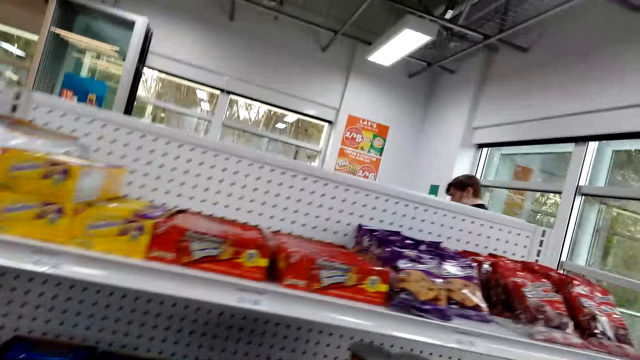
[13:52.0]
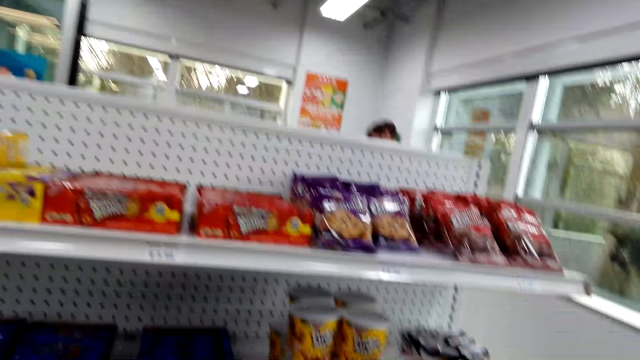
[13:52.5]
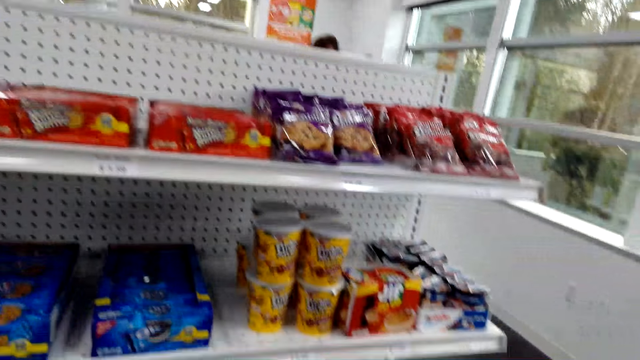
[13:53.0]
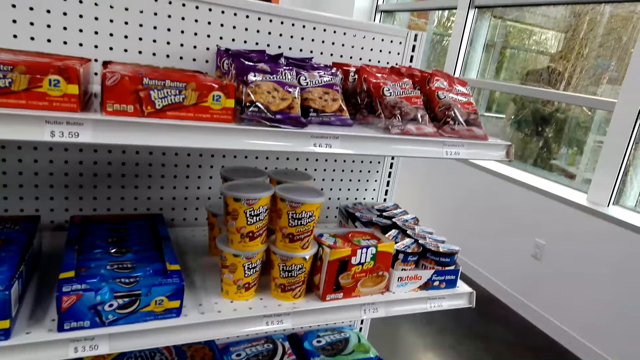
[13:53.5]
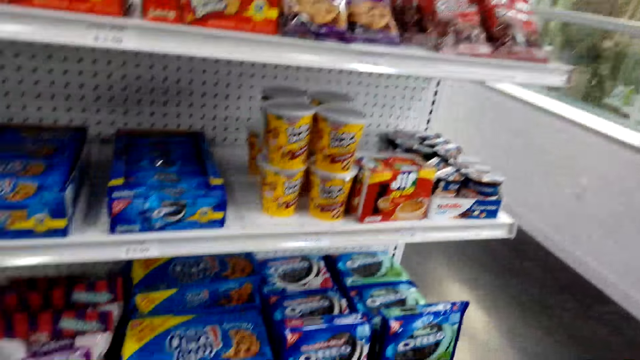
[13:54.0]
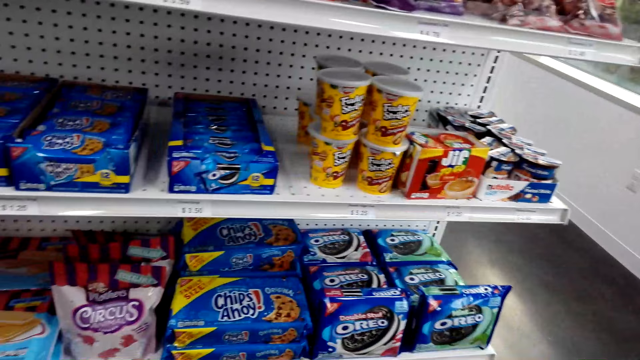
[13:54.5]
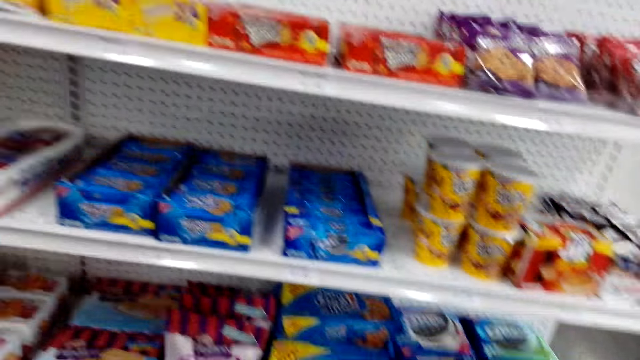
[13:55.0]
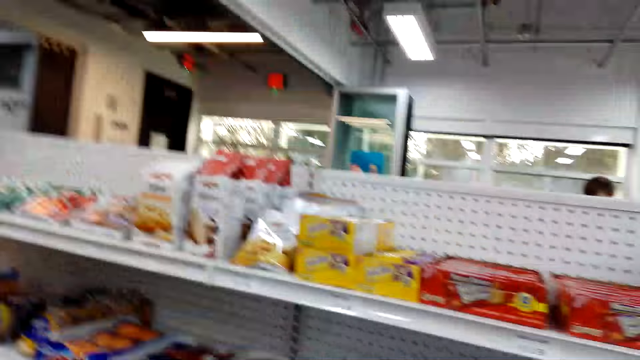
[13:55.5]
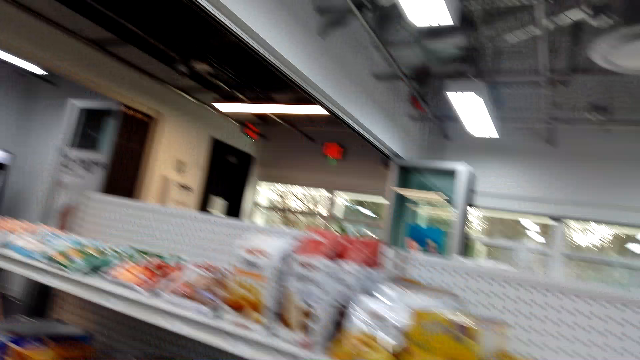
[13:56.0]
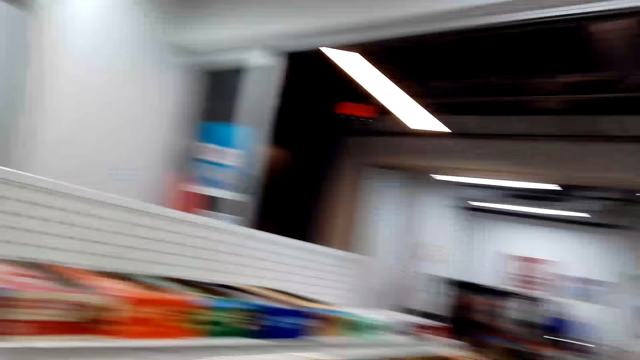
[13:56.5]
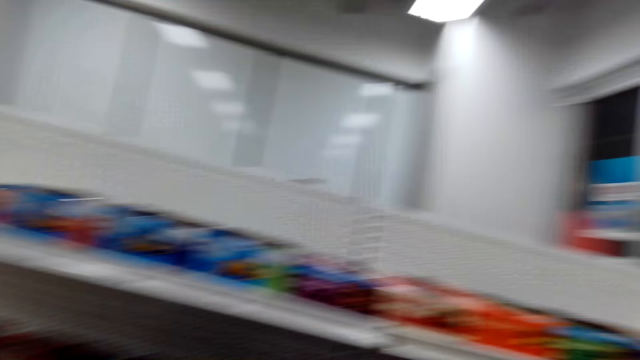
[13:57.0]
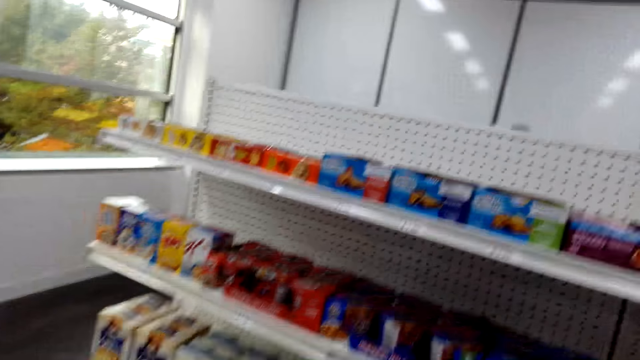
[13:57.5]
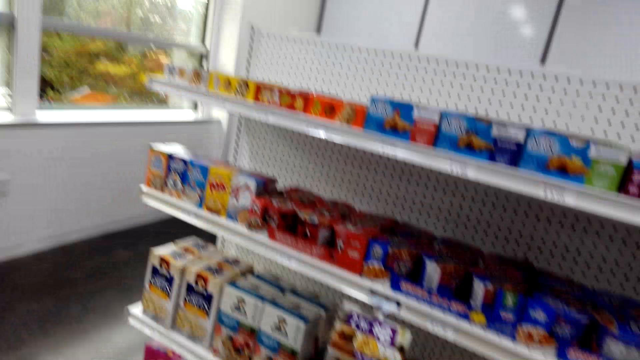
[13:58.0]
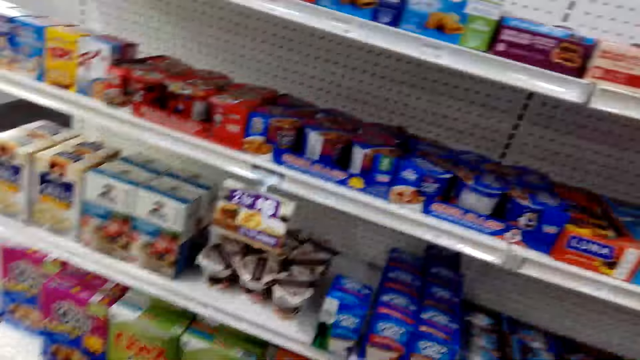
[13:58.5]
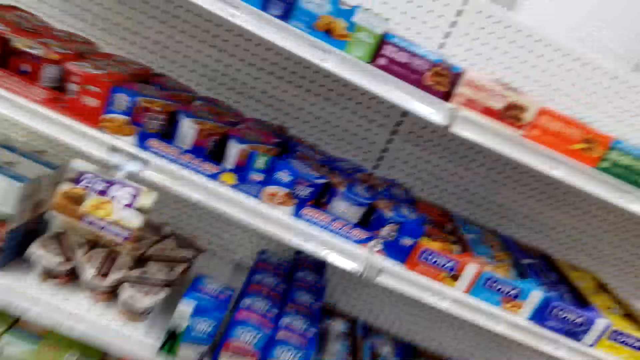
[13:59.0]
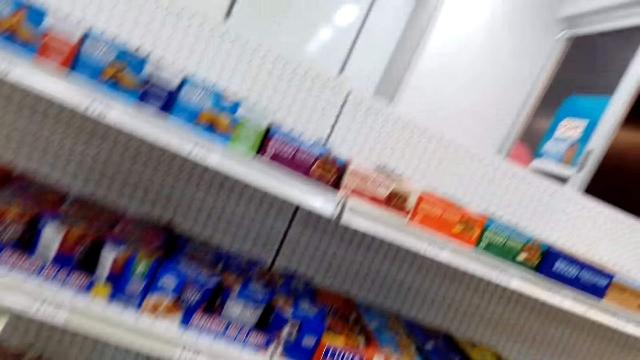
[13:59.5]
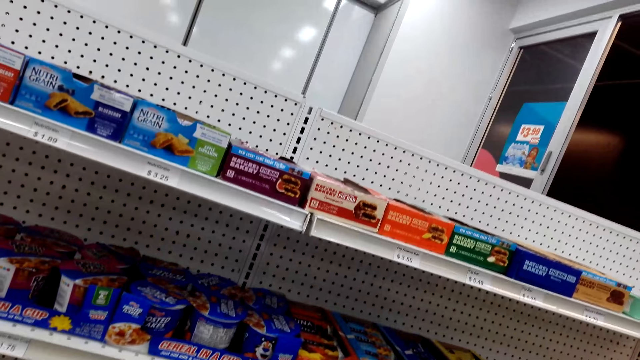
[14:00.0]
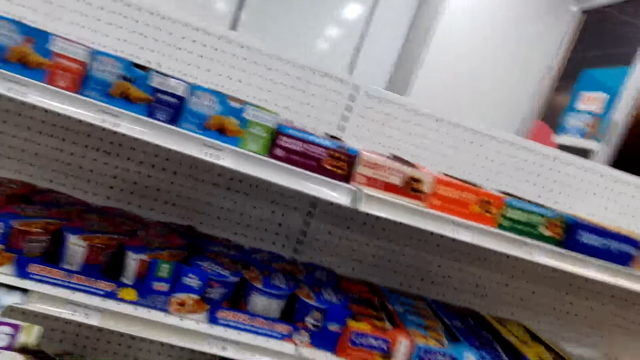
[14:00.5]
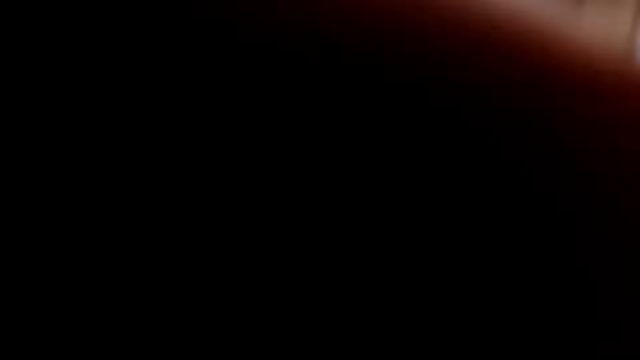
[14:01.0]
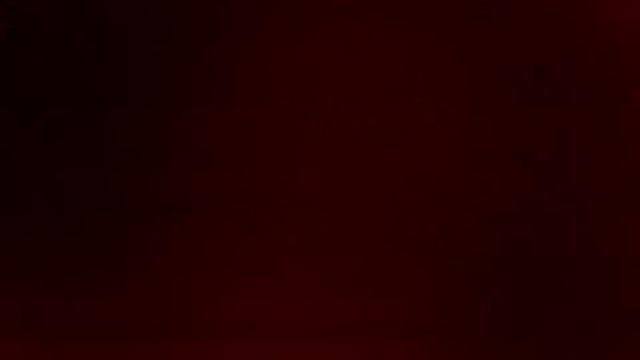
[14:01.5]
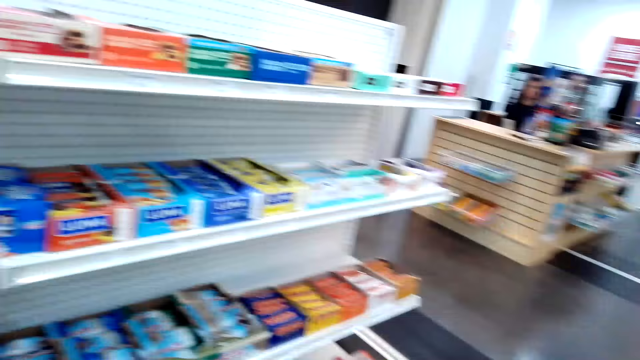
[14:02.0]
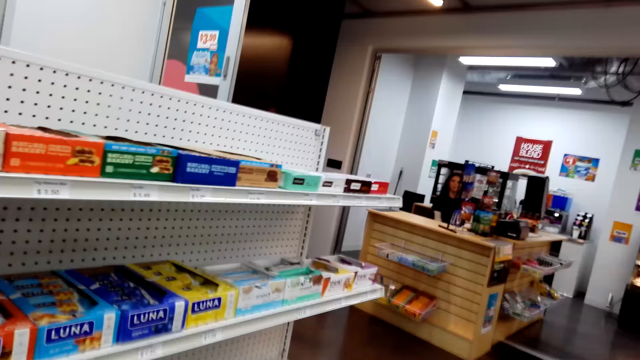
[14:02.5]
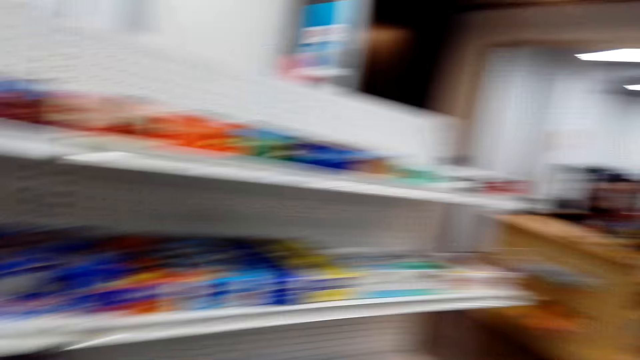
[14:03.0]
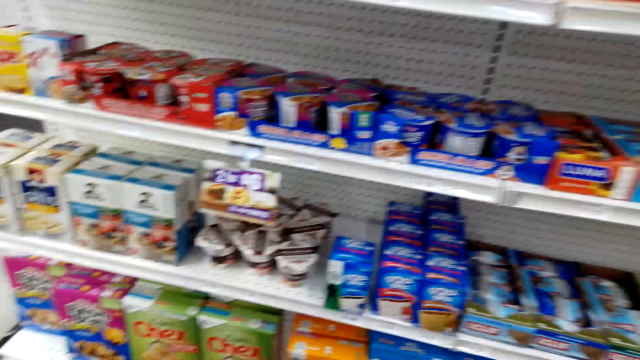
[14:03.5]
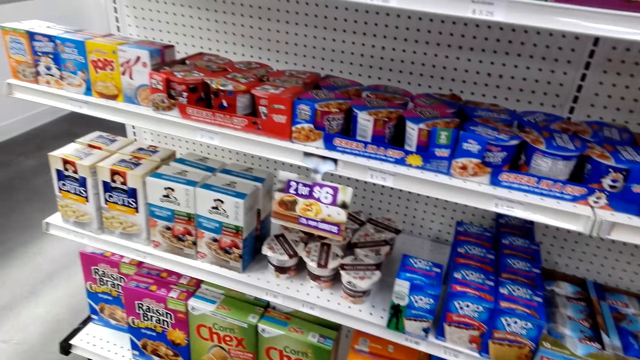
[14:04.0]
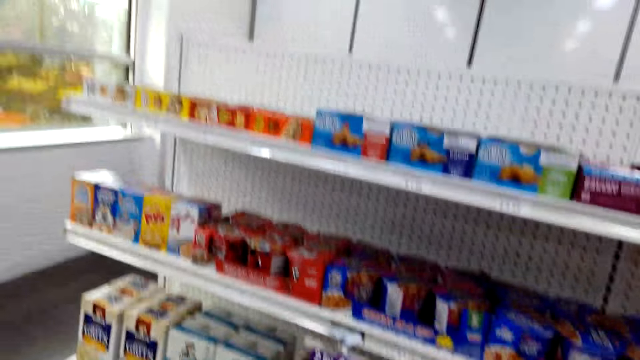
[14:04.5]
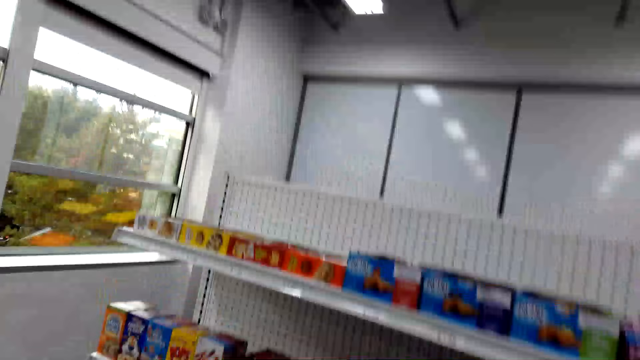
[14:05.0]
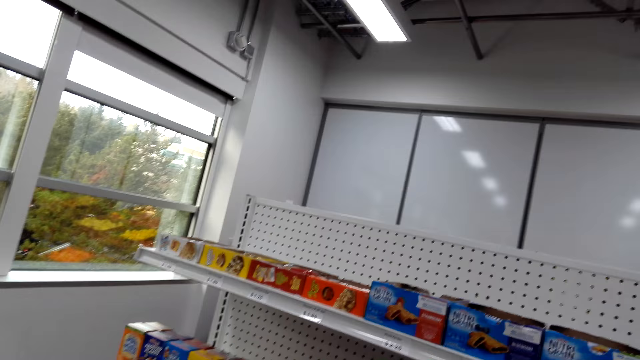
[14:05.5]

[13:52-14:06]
The camera wearer talks to a woman repeatedly. They hold the camera. They fix the camera. They inspect the rack.

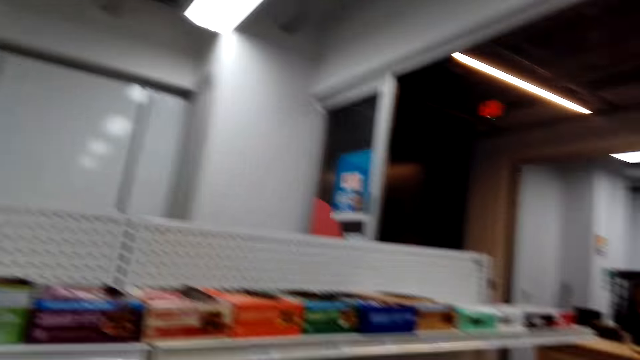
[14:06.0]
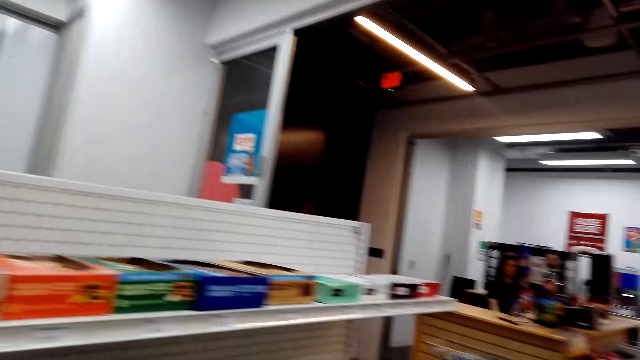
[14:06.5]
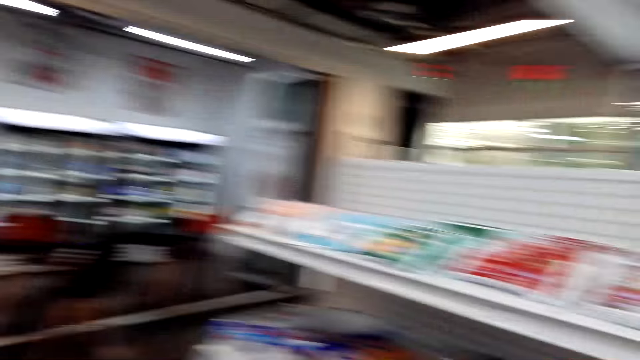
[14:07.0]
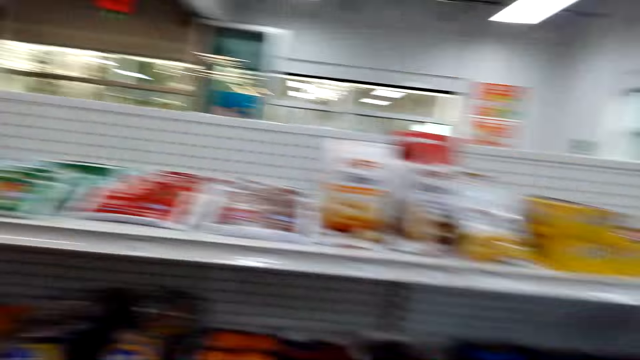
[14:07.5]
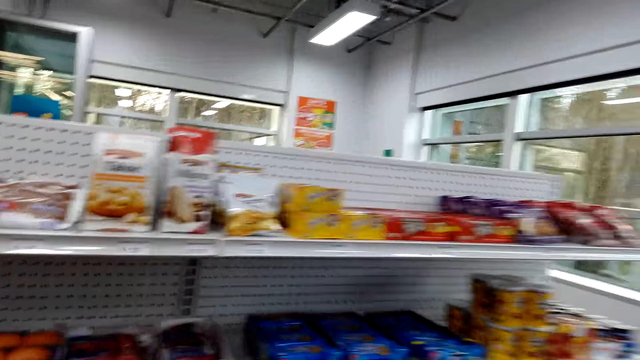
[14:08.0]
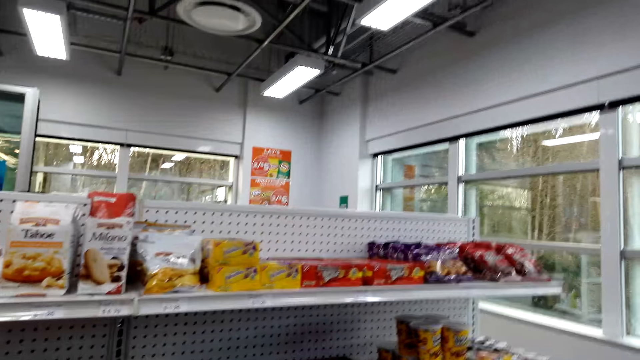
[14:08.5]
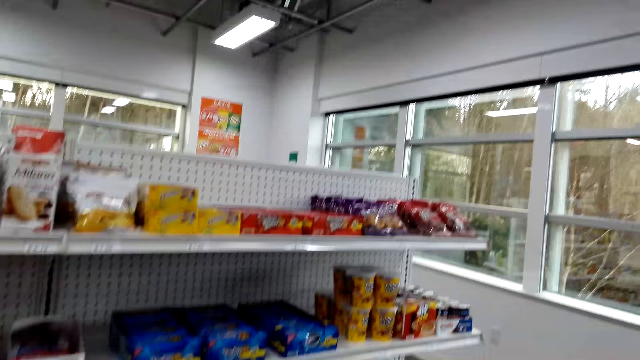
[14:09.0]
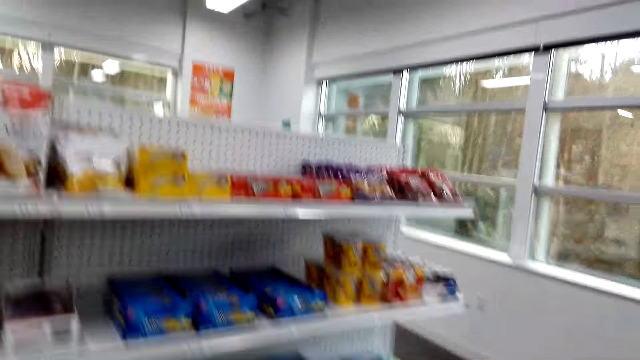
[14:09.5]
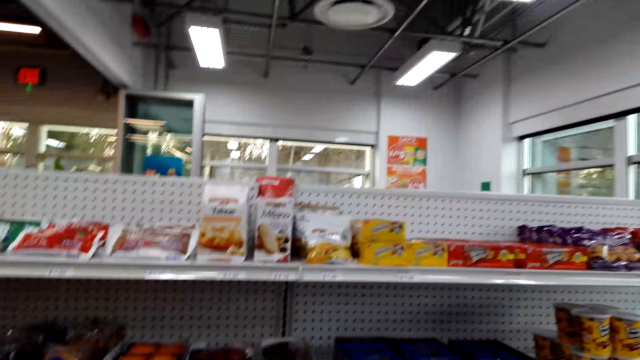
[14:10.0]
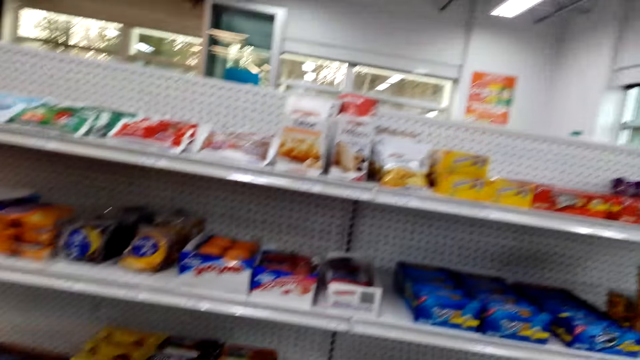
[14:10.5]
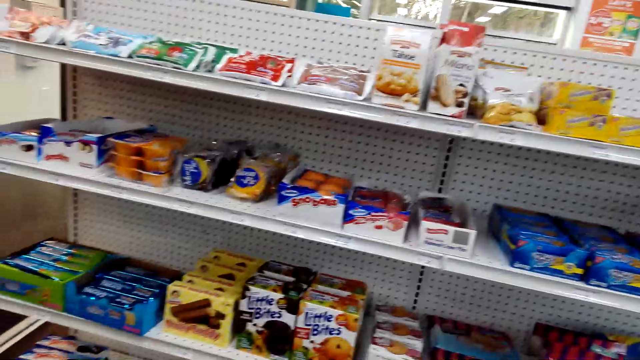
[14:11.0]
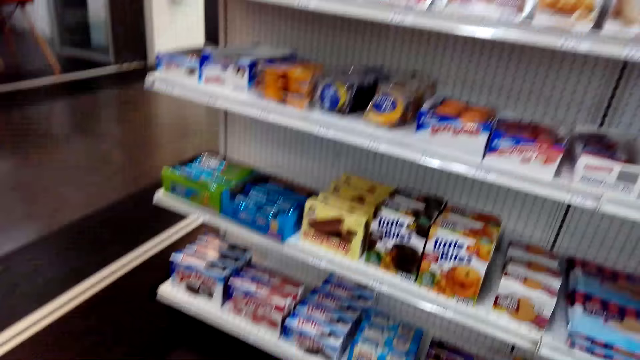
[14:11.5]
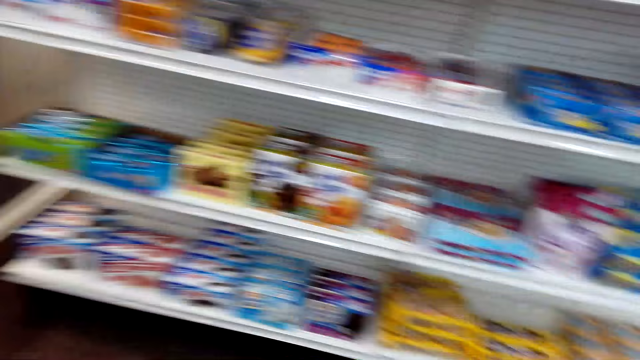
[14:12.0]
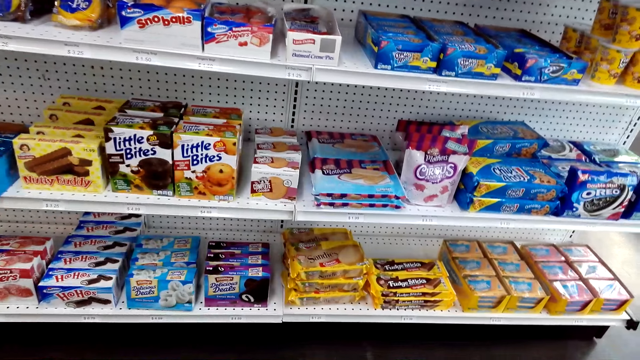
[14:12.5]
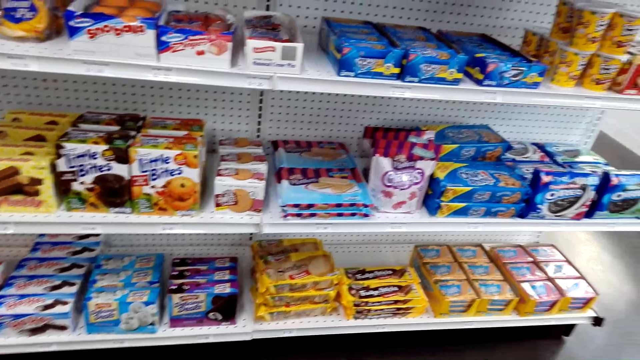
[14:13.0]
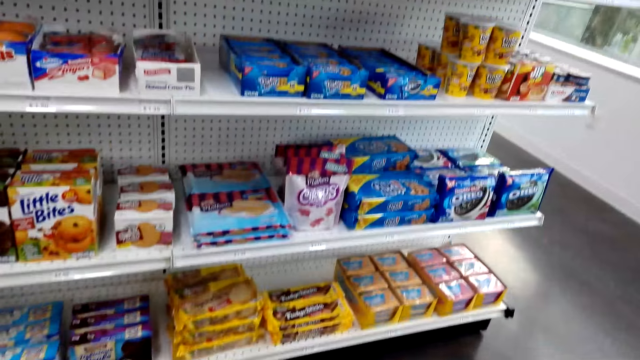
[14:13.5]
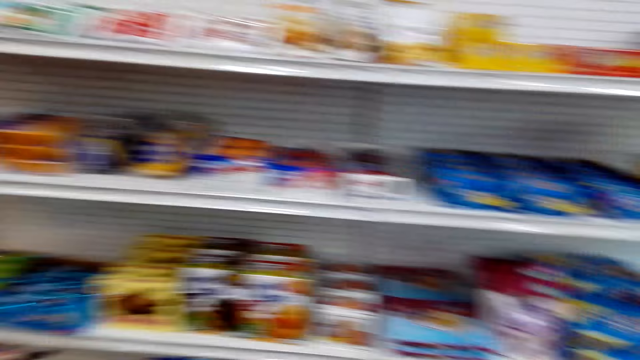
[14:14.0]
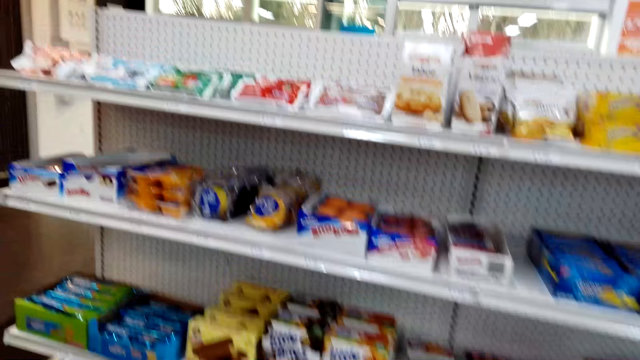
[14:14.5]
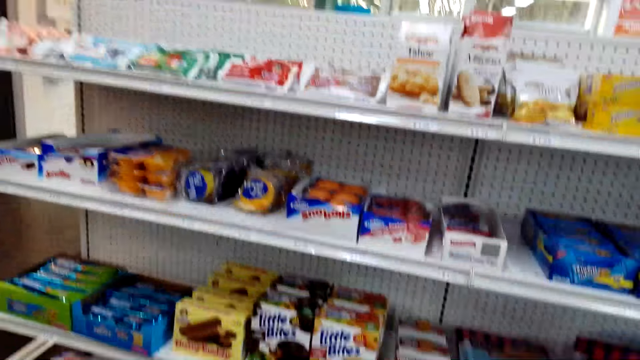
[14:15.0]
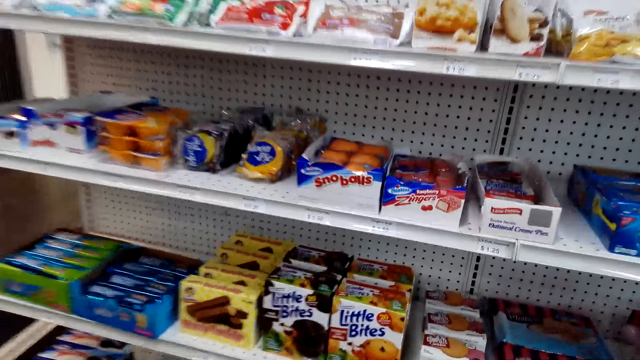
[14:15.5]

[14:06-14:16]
The camera wearer talks to a woman. They inspect the rack. They talk to the woman. They inspect the rack. They talk.
